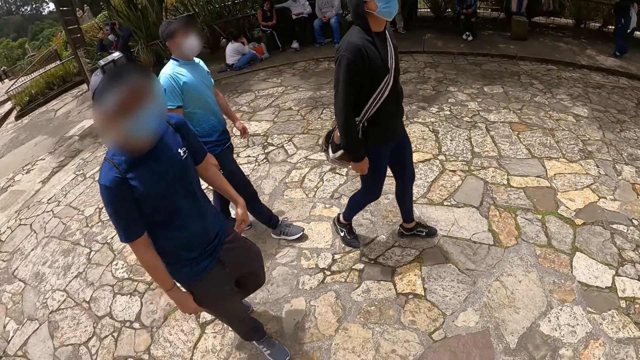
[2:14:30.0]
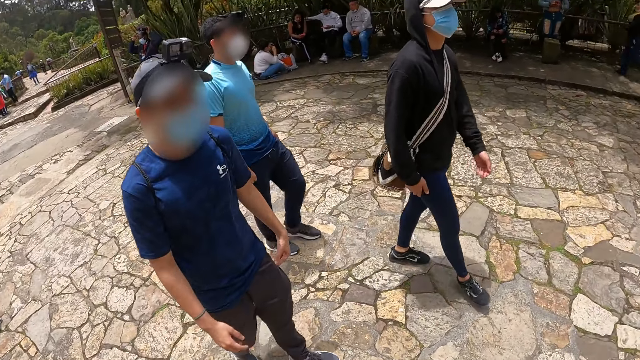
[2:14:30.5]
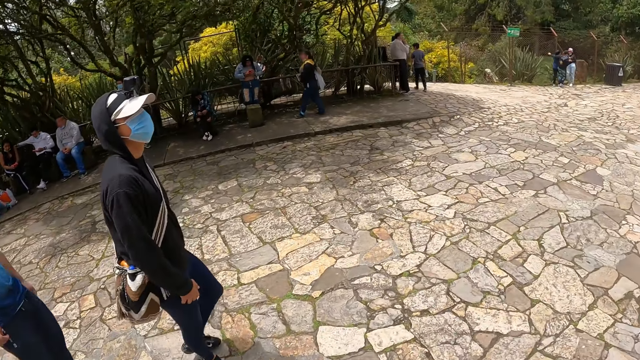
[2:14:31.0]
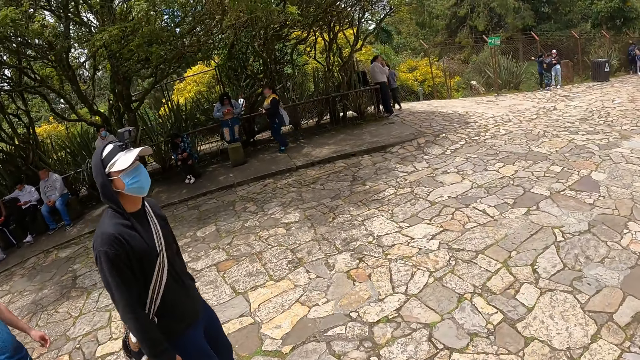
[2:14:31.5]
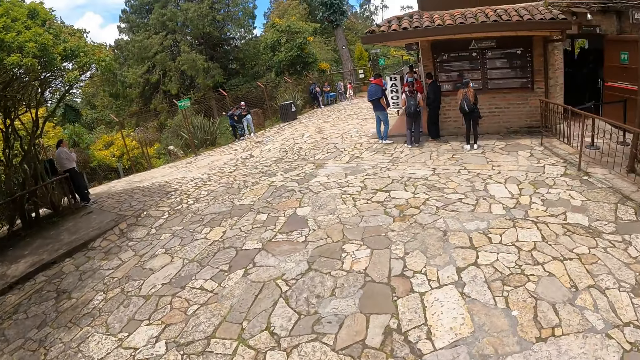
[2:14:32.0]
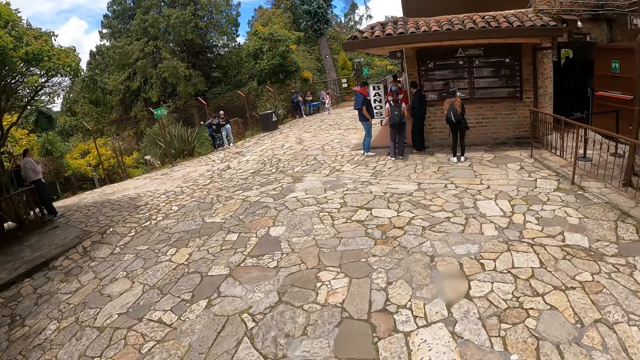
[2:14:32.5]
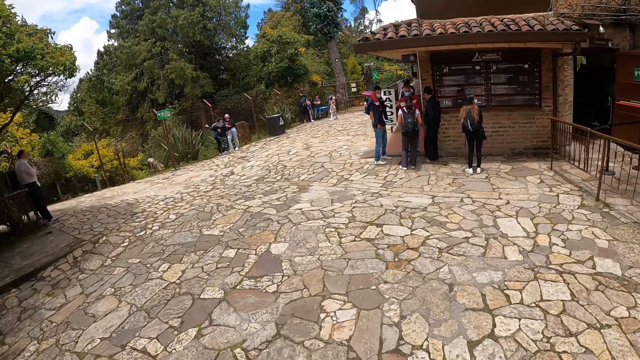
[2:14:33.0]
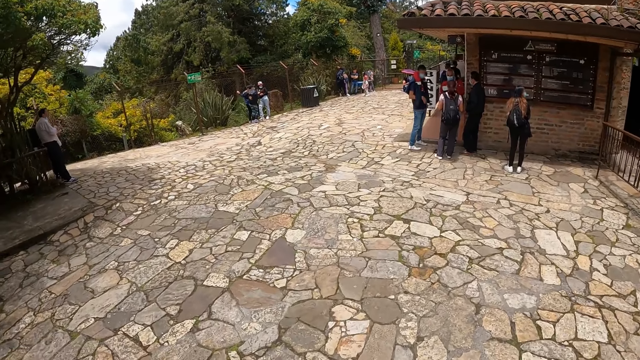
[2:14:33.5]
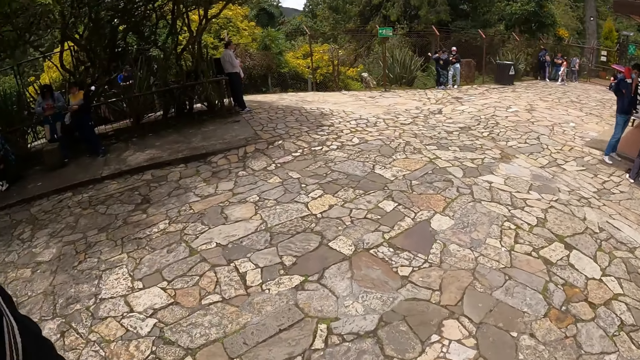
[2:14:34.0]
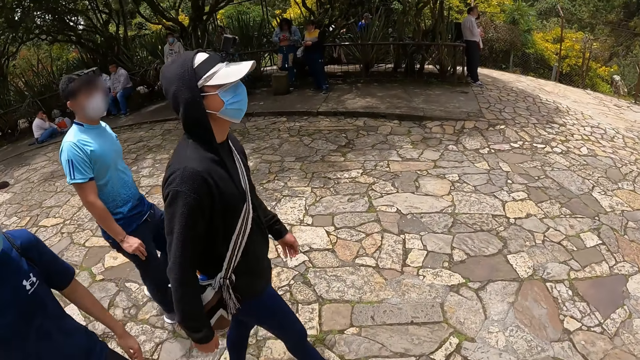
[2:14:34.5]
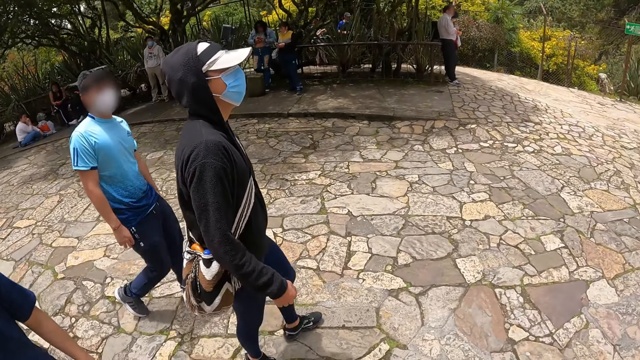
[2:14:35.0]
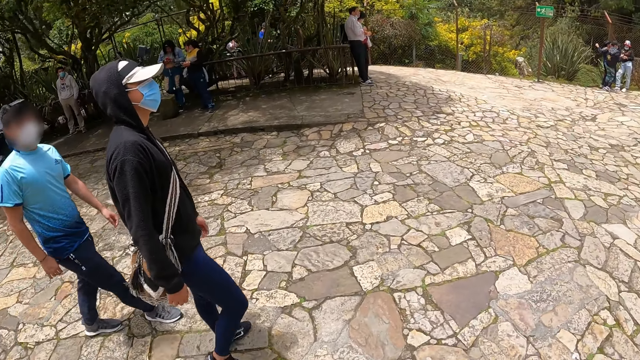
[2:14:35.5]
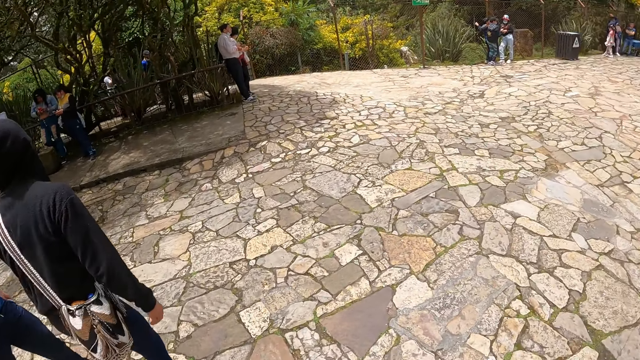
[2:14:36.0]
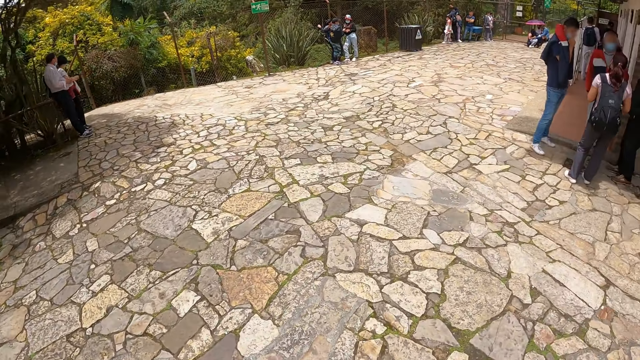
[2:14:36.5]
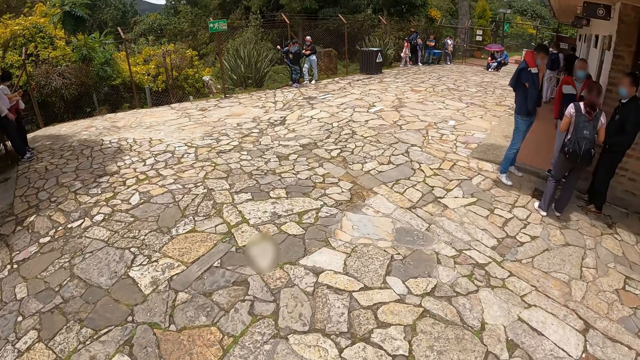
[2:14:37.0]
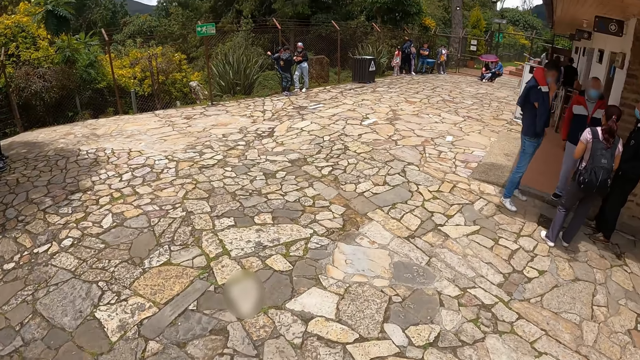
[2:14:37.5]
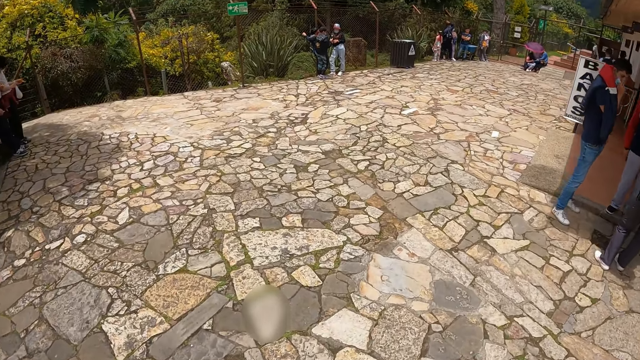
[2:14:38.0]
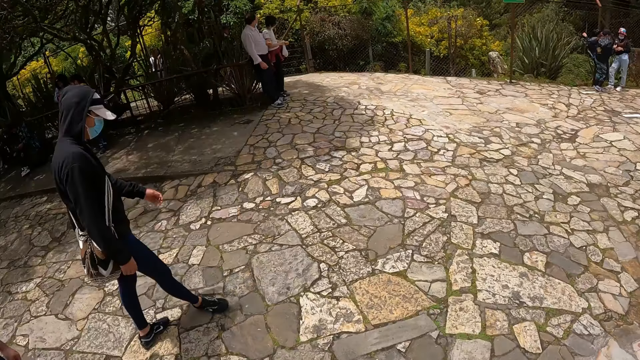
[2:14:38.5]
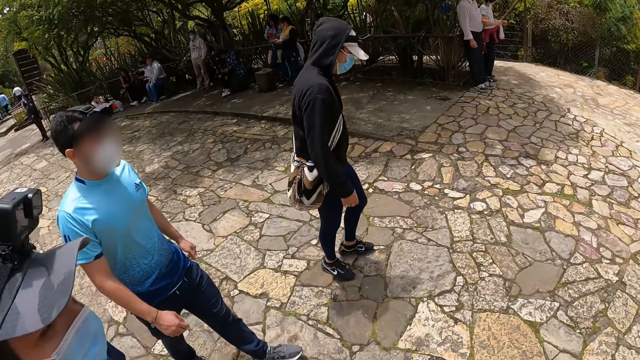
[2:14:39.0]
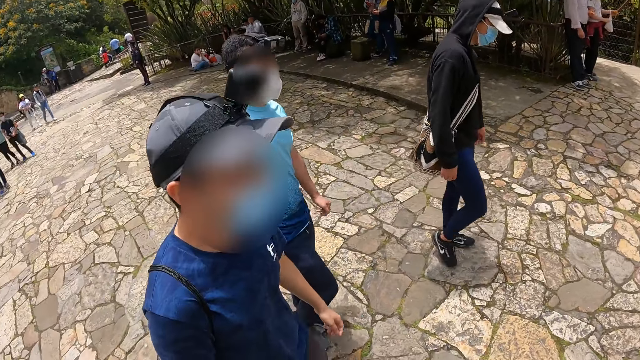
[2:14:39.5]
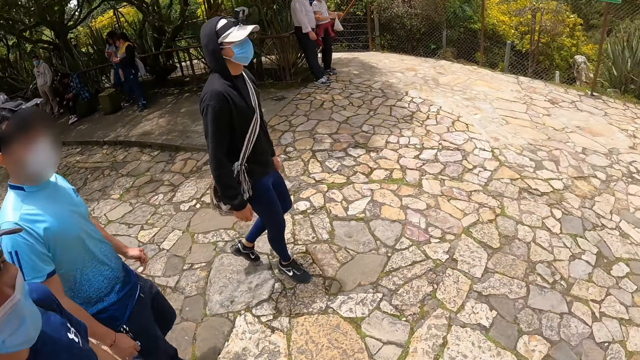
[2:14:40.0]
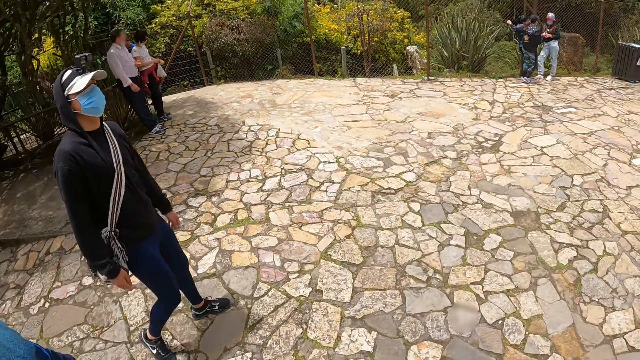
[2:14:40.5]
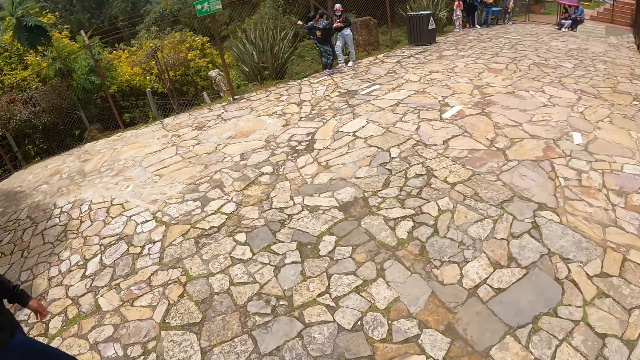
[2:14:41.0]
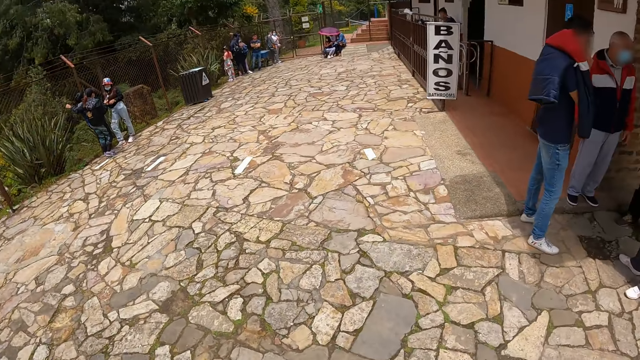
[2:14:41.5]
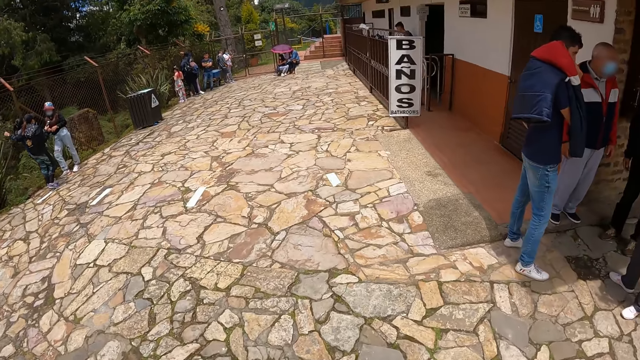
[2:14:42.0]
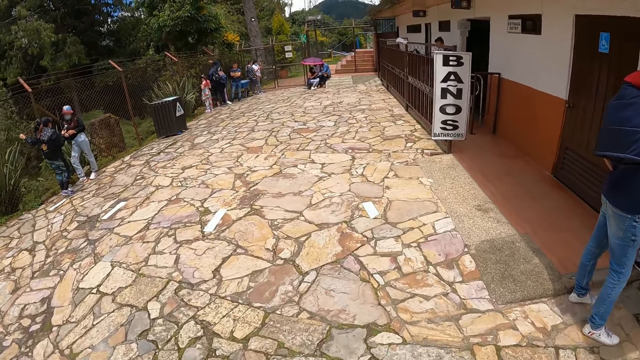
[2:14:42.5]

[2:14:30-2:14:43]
The camera wearer walks along a pavement path.

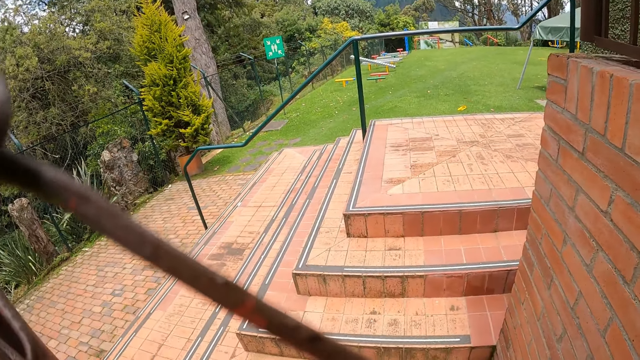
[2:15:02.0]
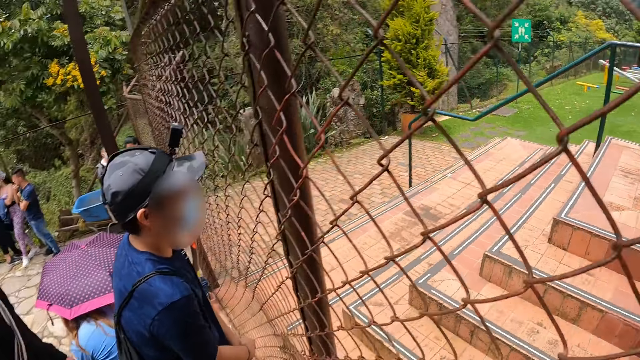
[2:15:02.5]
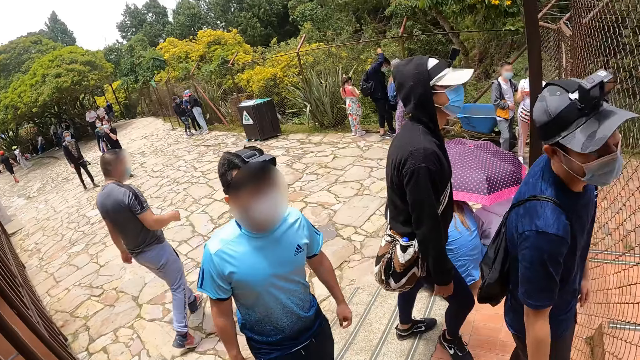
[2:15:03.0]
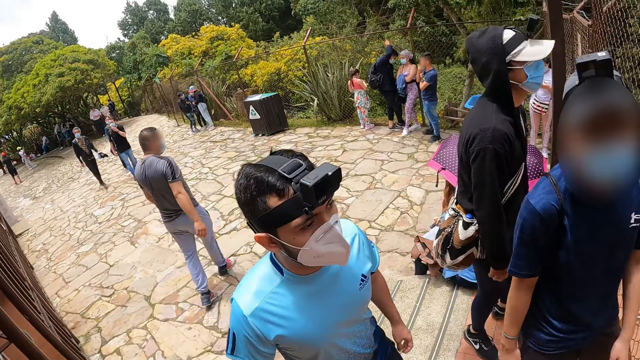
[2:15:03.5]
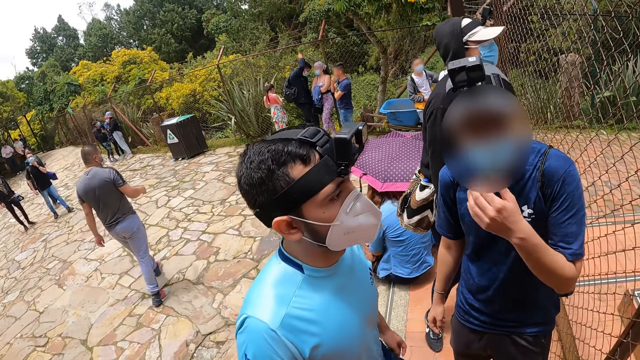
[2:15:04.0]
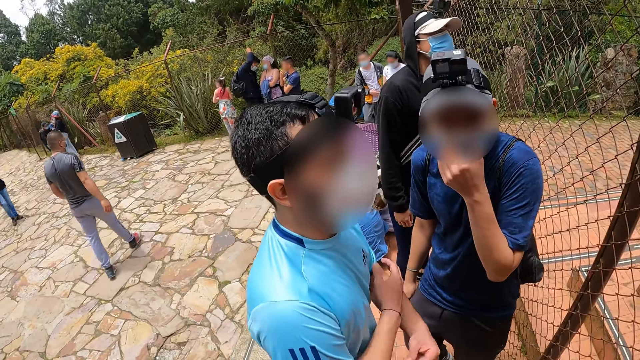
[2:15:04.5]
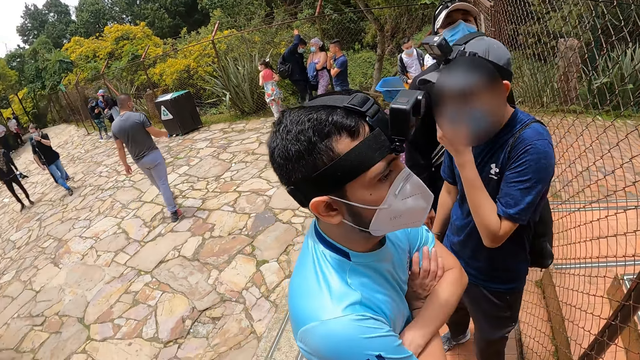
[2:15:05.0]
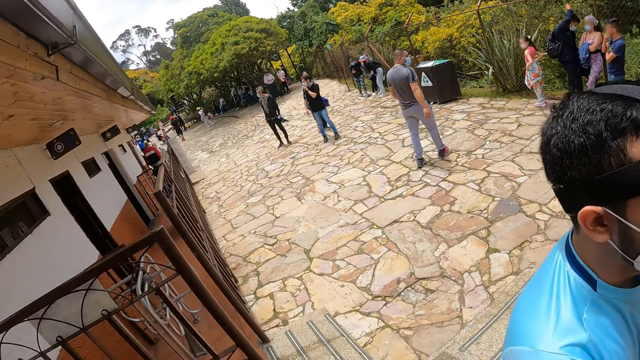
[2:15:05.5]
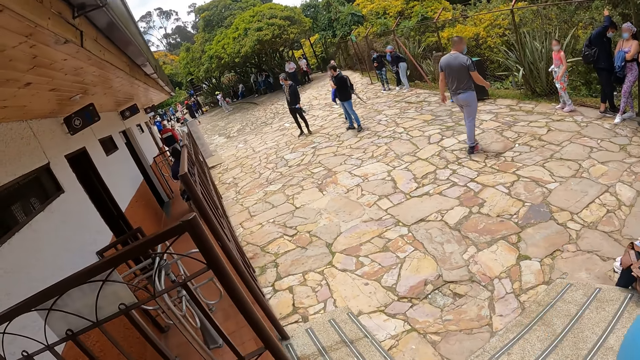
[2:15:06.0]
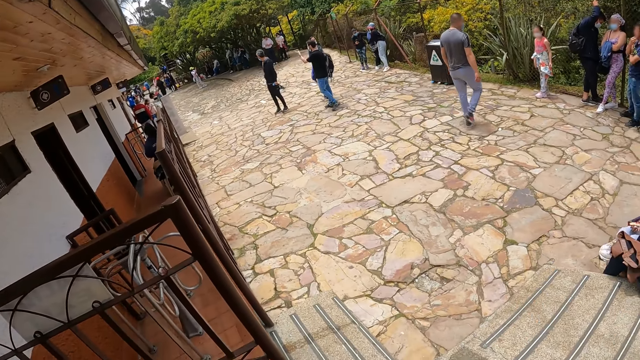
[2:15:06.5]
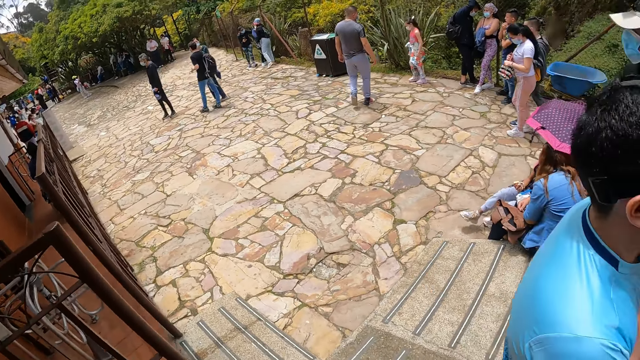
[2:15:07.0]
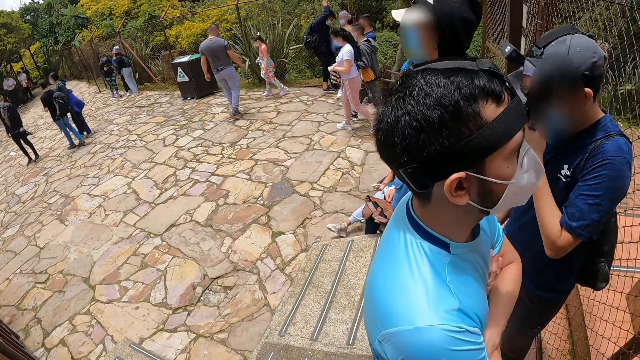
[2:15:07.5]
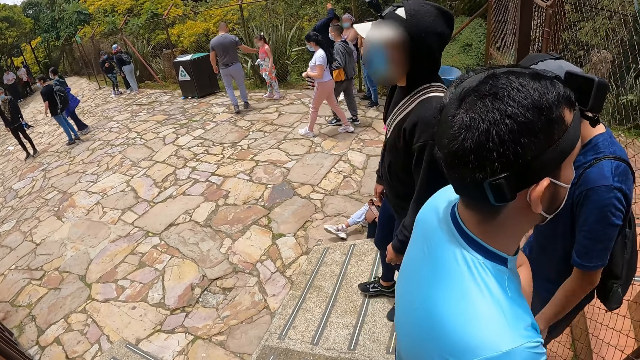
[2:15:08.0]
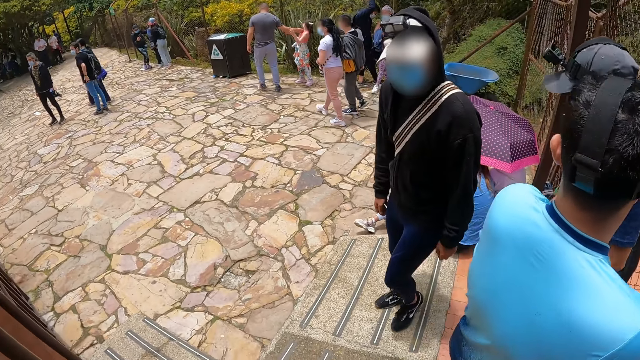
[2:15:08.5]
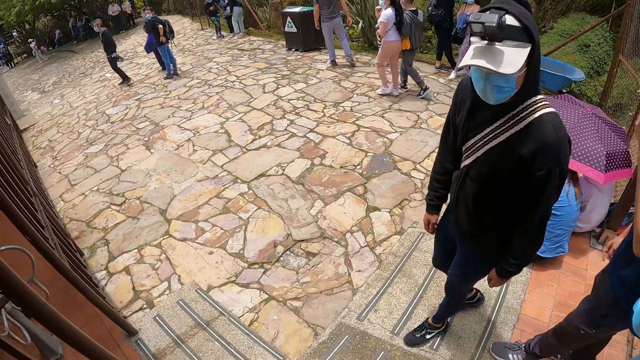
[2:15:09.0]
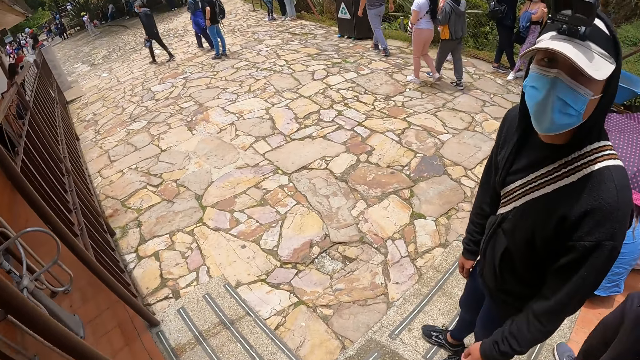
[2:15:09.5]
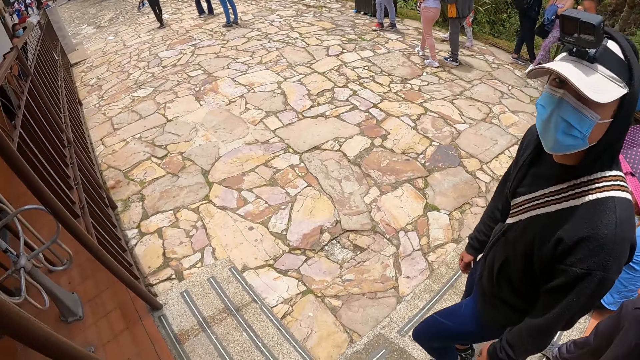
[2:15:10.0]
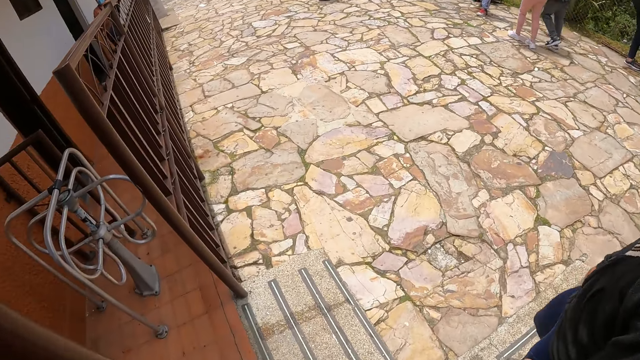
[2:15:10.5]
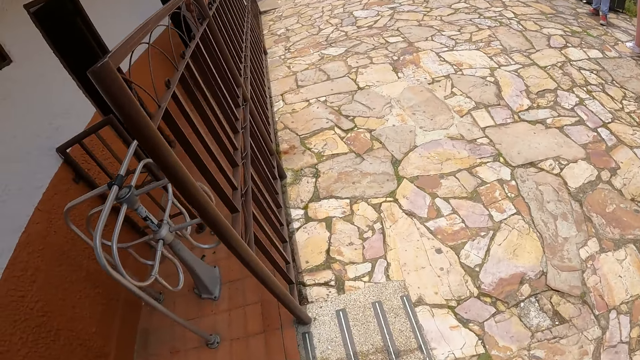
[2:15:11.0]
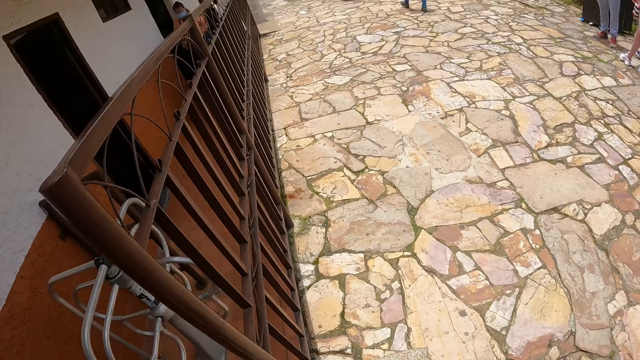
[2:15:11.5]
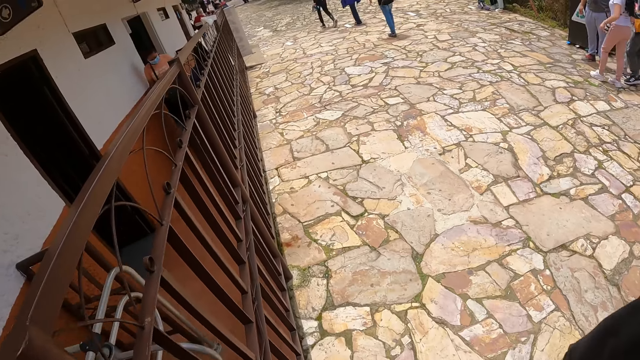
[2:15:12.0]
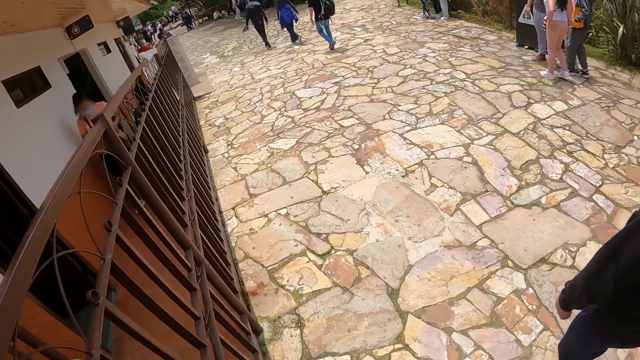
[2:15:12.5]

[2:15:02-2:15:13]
A man holds a nose mask on his face with his left hand. Another man folds his hands on his body. The camera wearer walks with the men on the pathway.
